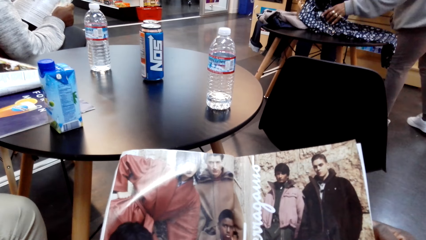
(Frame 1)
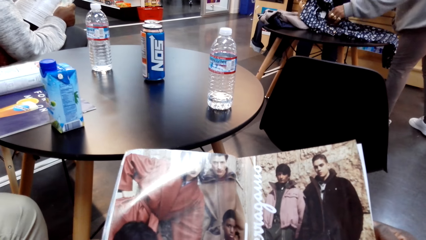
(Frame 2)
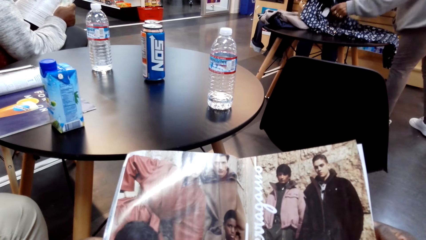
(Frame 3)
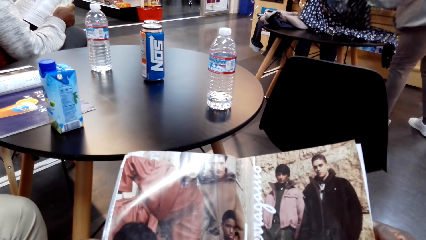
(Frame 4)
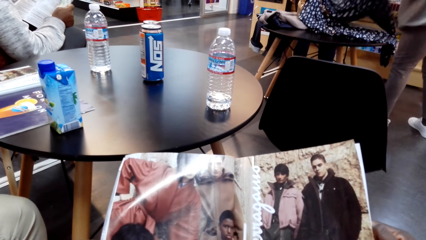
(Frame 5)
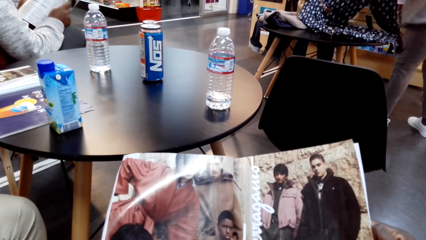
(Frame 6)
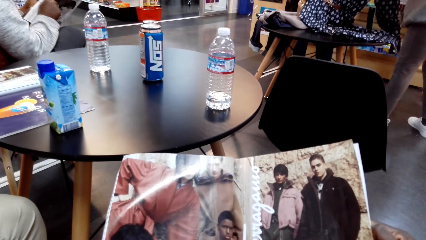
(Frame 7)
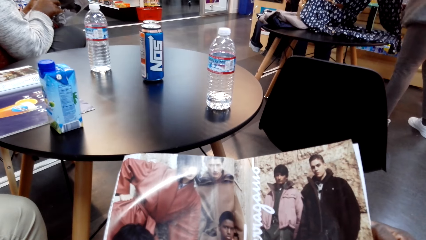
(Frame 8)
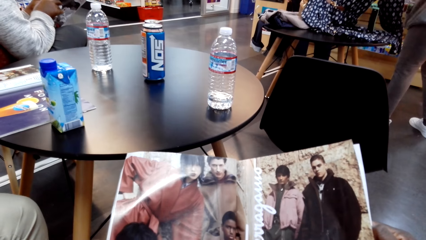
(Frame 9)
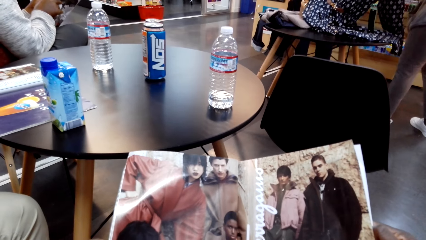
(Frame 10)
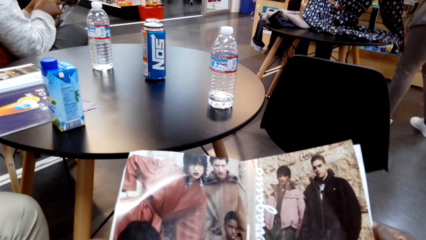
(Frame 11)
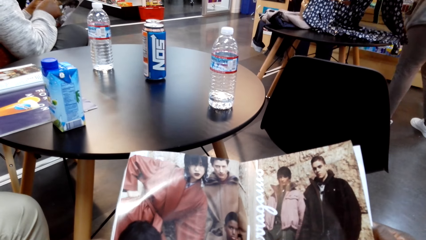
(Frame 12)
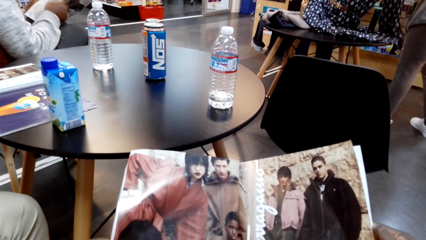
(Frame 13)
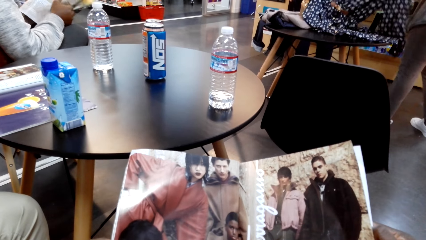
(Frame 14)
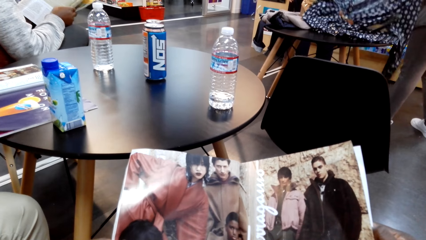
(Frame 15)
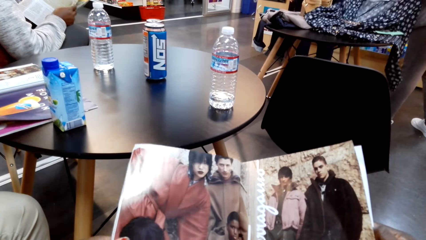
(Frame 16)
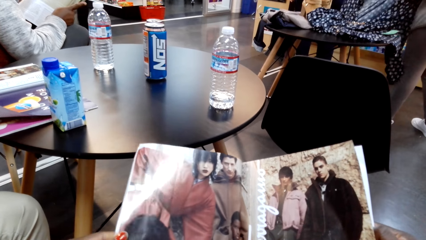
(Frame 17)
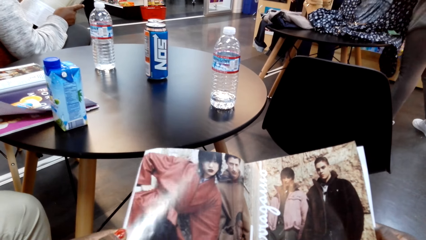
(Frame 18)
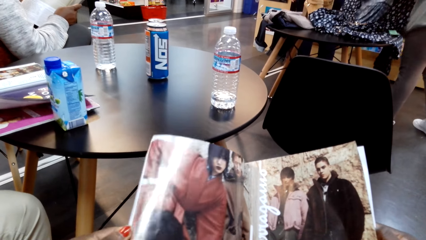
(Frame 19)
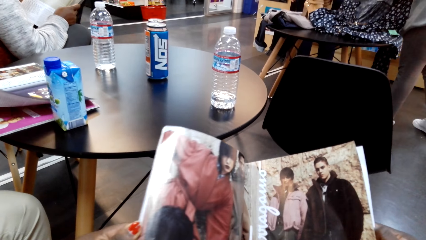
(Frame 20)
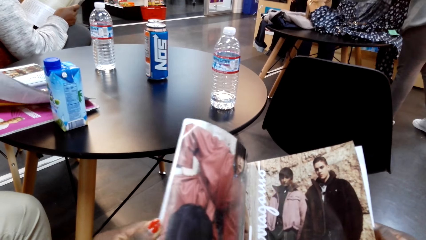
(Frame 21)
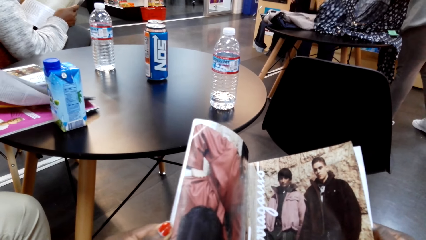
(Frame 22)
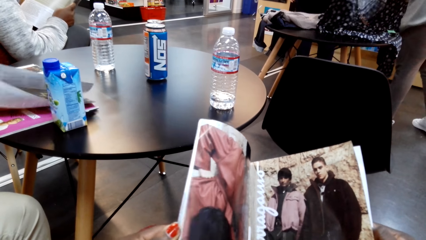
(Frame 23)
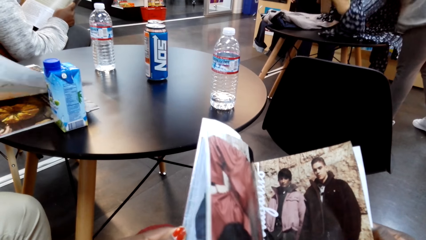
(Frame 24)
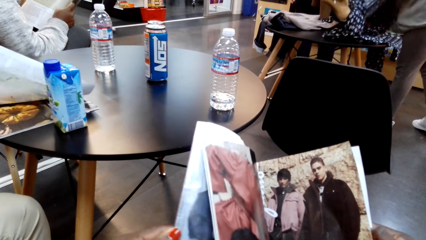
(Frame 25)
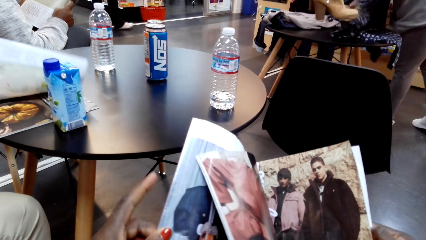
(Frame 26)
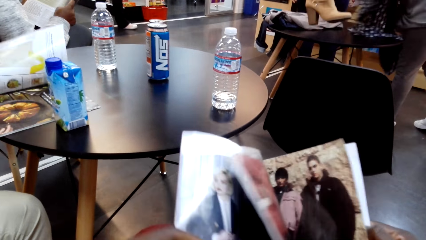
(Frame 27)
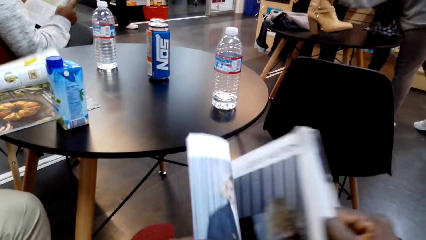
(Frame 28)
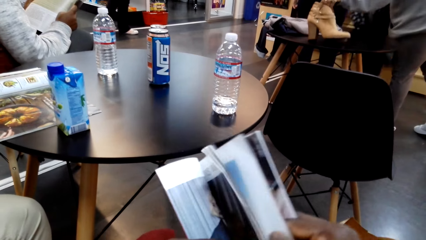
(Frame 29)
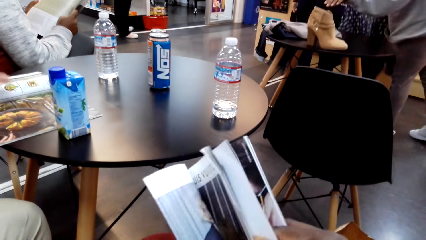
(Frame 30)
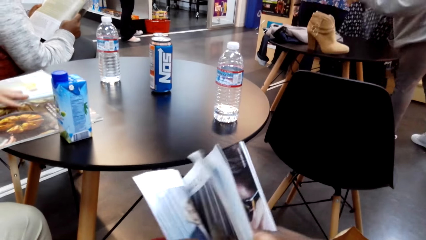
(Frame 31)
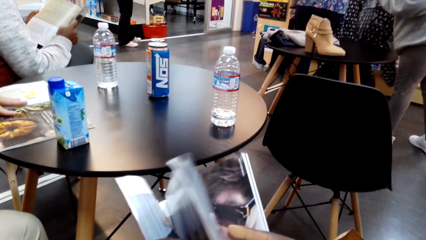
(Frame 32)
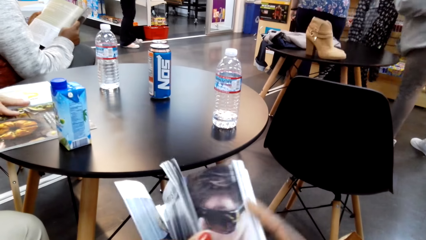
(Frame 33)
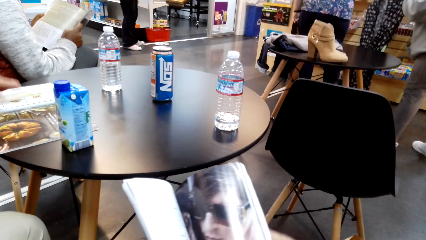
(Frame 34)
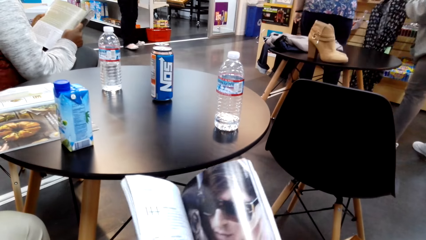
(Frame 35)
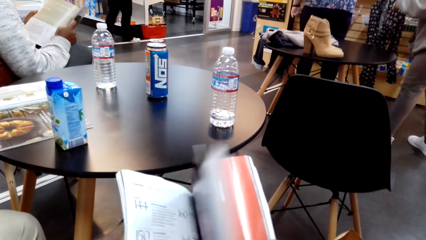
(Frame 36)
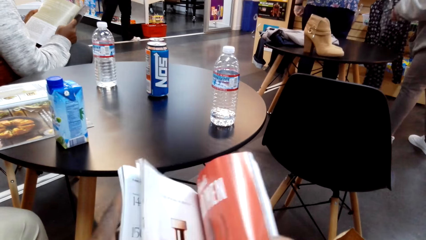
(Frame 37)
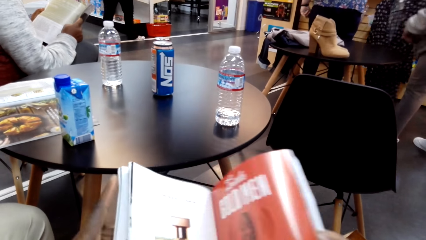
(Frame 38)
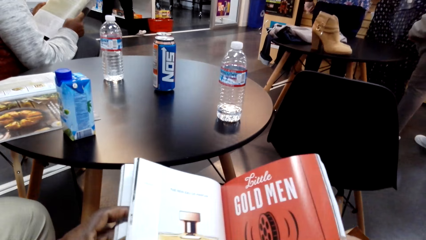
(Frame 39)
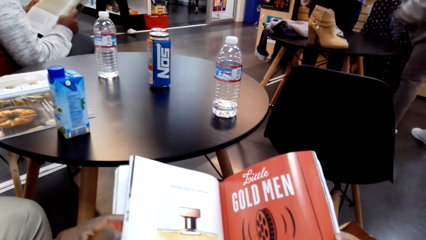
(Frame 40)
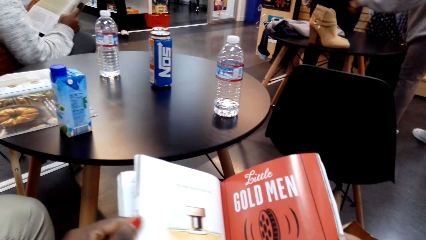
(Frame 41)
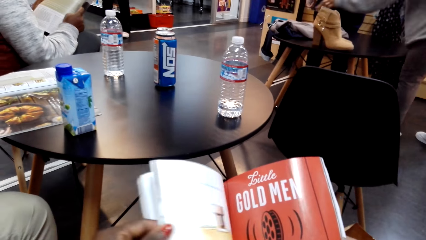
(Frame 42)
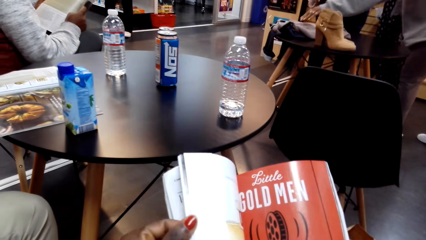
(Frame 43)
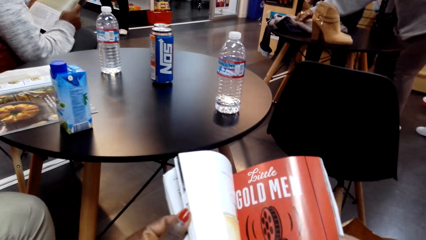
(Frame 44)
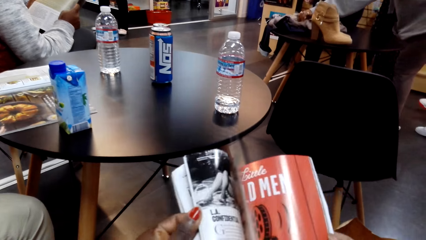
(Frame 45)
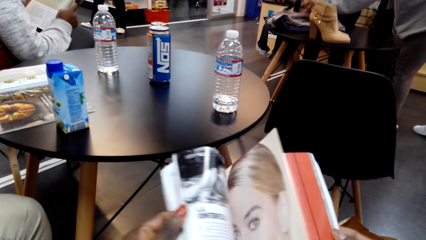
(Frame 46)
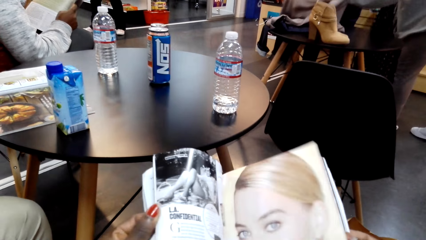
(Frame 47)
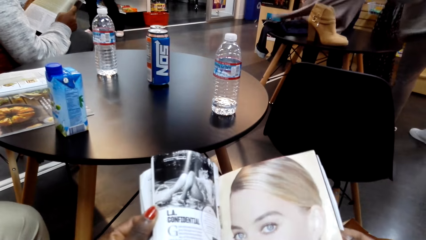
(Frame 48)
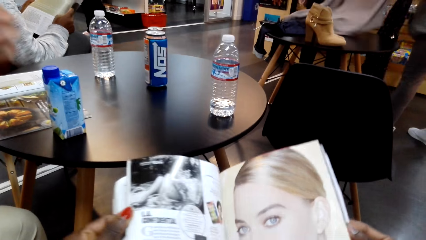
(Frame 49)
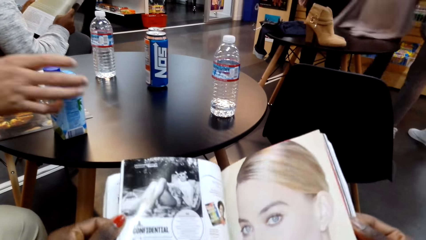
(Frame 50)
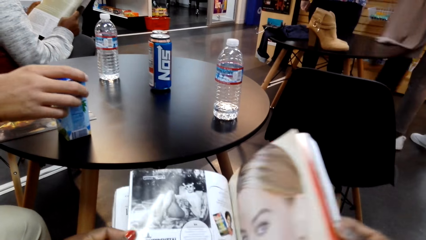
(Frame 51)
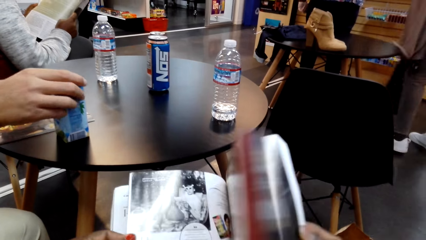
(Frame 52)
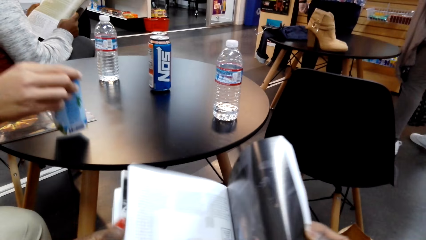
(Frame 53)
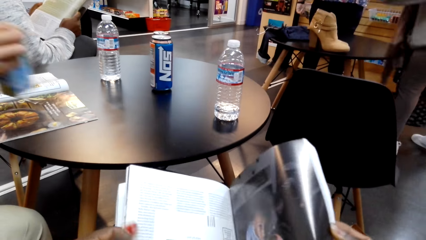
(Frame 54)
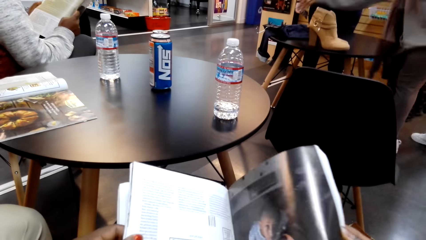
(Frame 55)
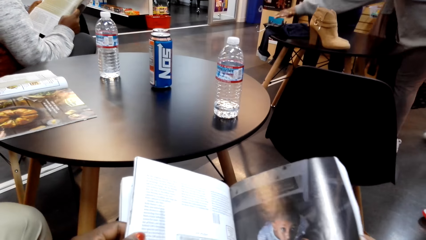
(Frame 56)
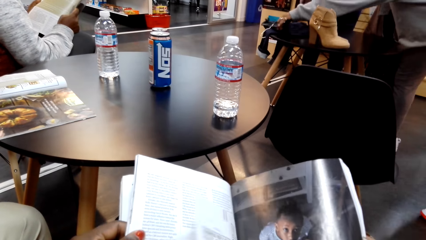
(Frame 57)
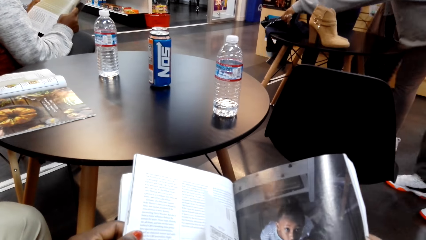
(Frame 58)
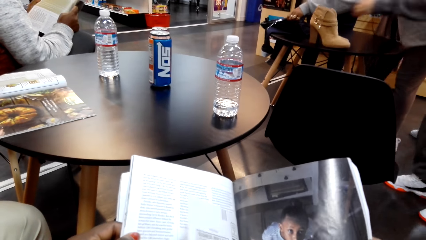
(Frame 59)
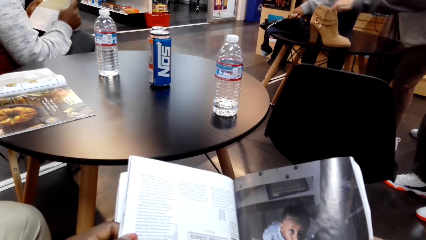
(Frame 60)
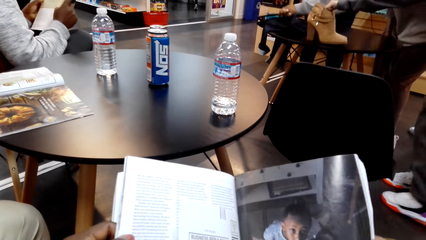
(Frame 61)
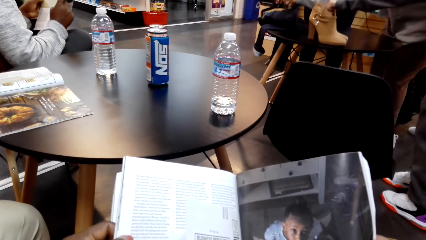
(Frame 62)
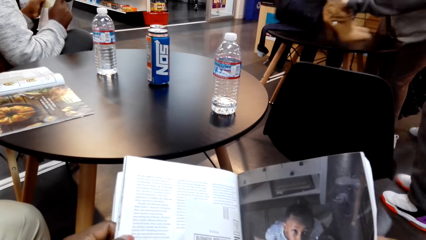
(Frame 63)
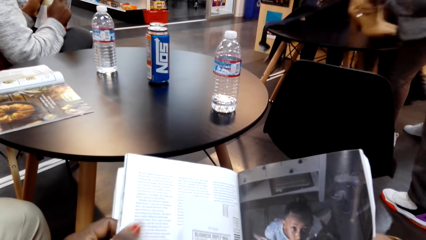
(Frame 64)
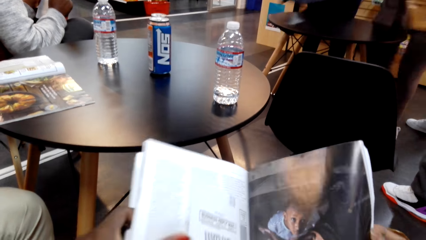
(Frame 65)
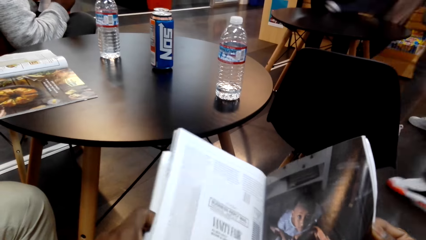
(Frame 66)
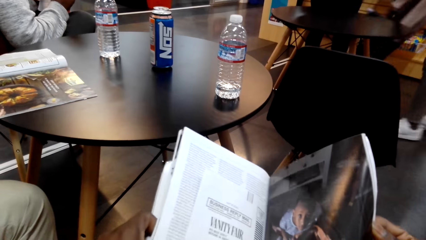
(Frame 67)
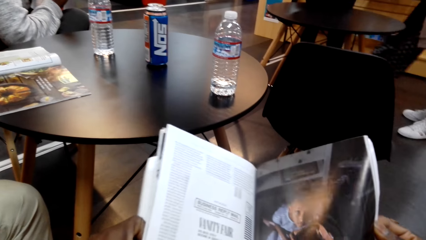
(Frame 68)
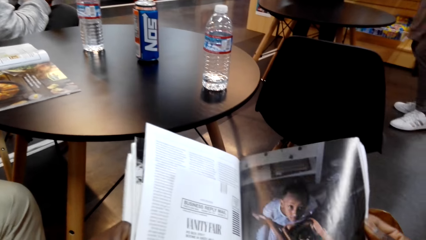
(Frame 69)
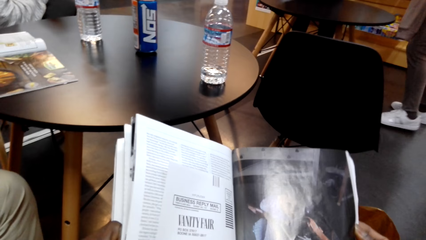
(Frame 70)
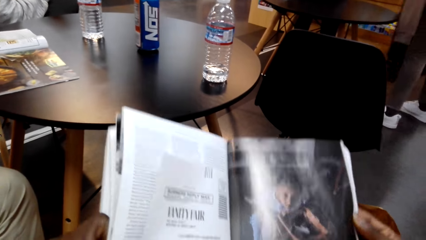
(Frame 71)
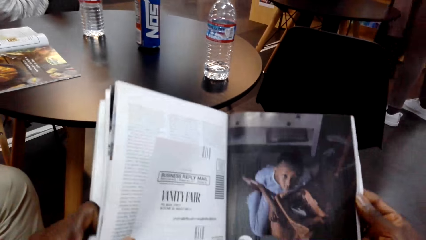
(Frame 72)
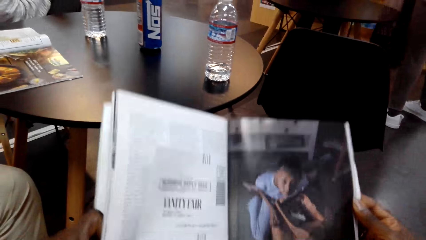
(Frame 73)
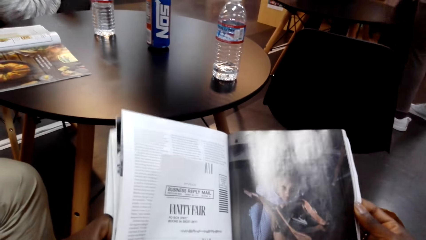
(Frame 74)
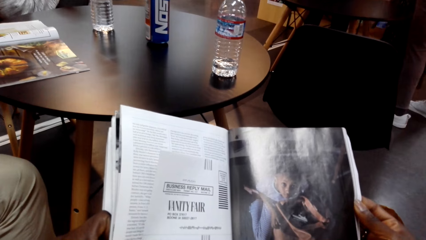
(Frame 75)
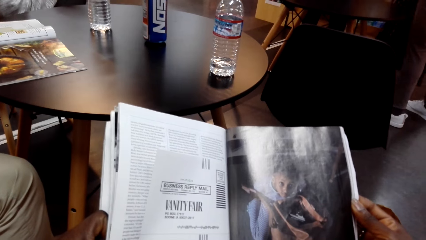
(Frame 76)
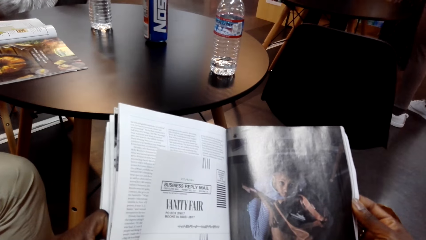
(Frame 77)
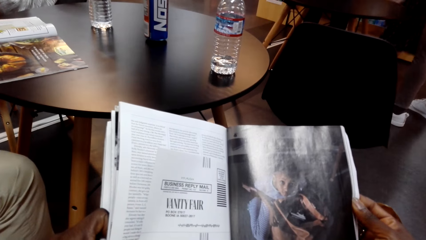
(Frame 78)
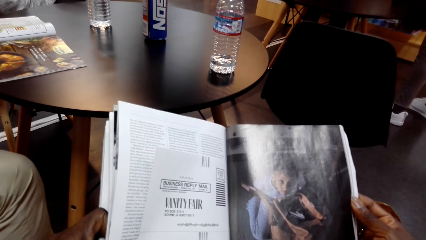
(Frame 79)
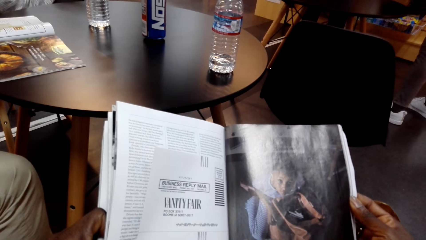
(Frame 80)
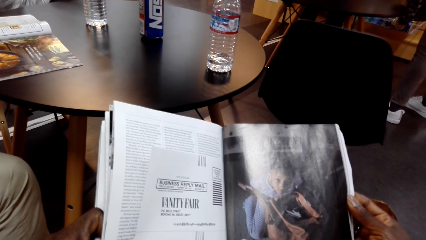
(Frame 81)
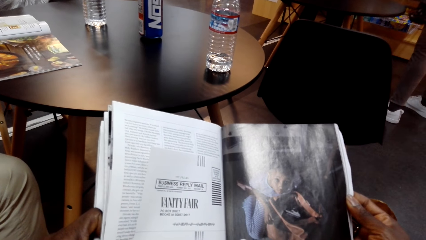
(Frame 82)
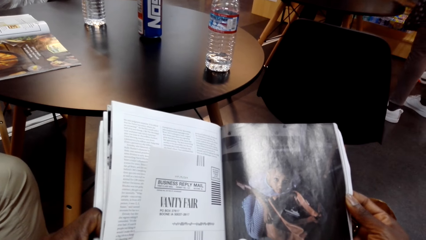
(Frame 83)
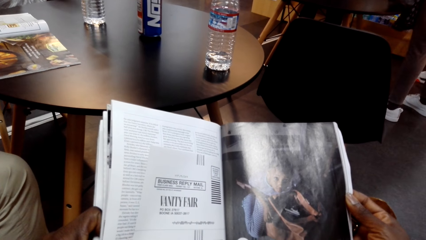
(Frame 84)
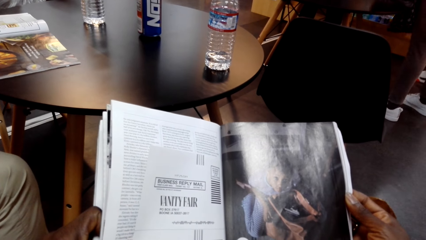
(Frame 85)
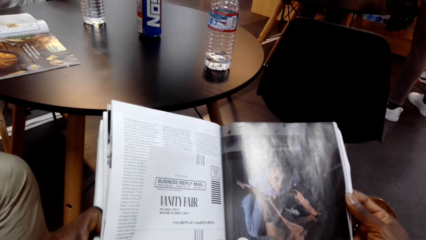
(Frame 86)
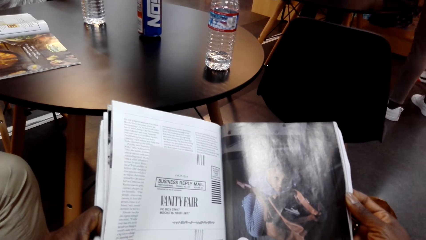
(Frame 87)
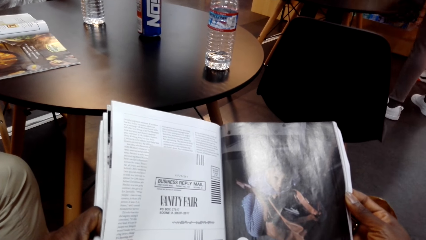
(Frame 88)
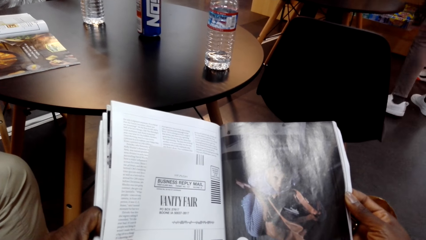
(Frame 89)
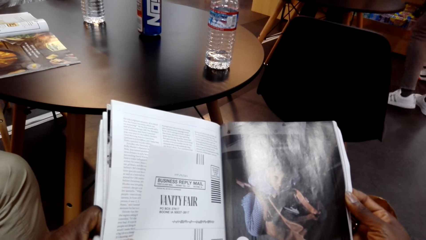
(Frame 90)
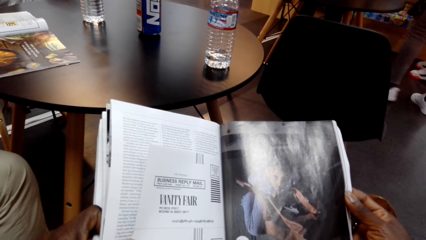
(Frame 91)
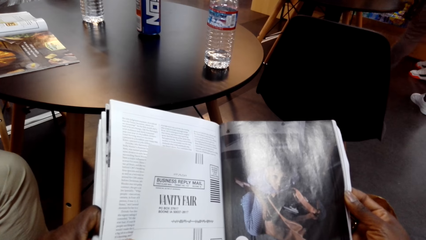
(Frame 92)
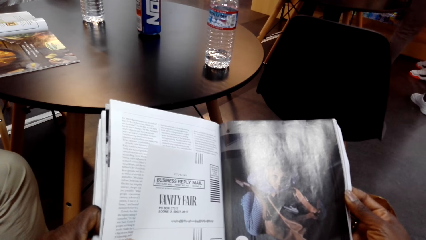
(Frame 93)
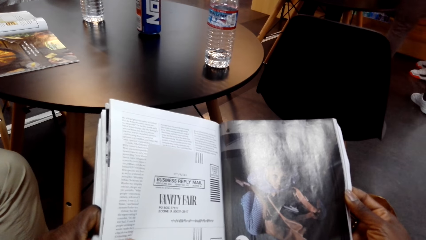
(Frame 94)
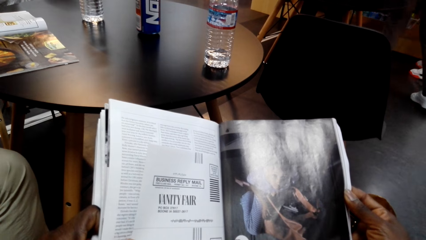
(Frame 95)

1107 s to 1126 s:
A man turns the page of the magazine. The camera wearer reads a magazine. They turn the page of the magazine. They read the magazine. The man picks up a box of something. The camera wearer reads the magazine.
